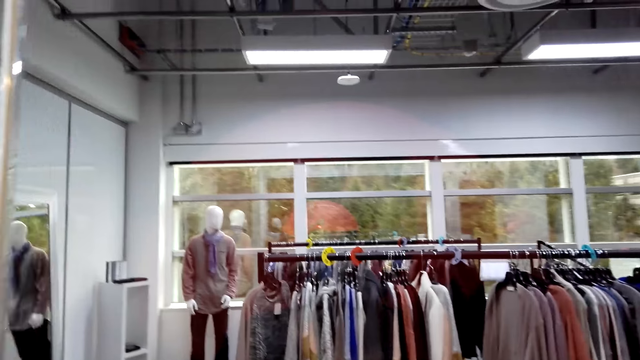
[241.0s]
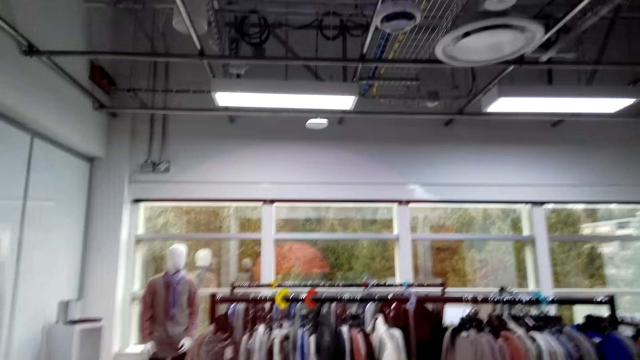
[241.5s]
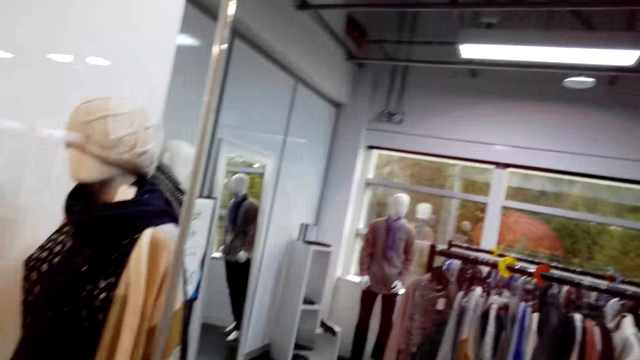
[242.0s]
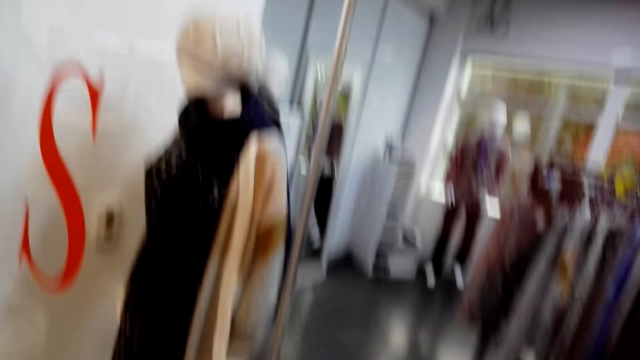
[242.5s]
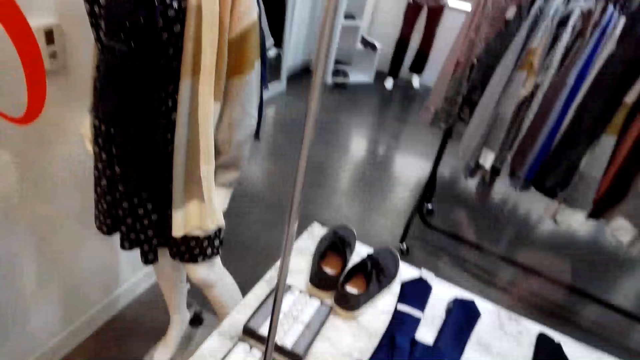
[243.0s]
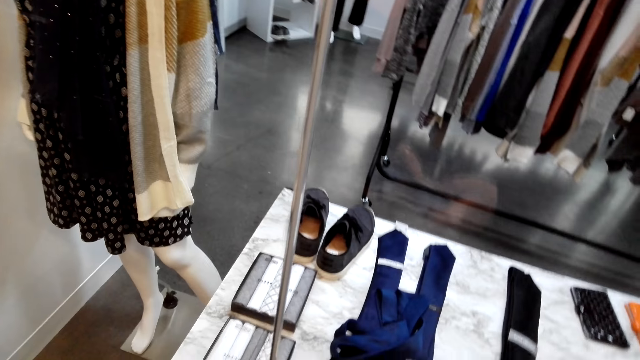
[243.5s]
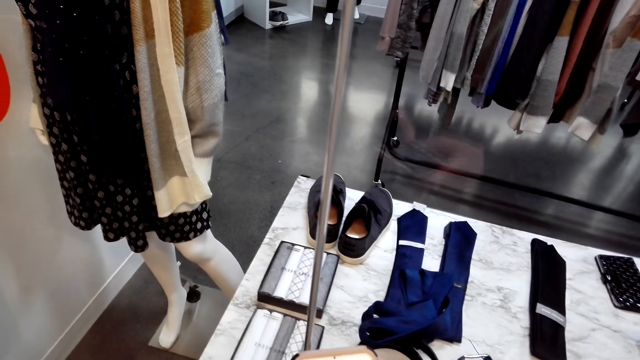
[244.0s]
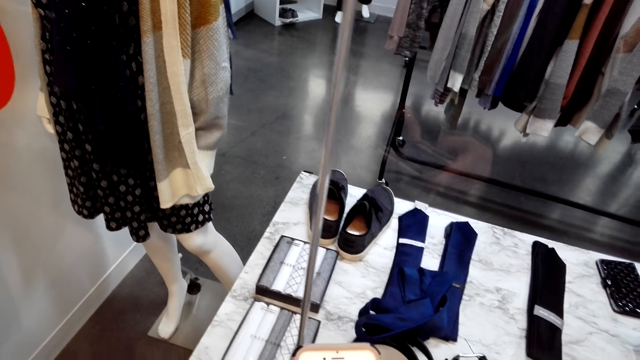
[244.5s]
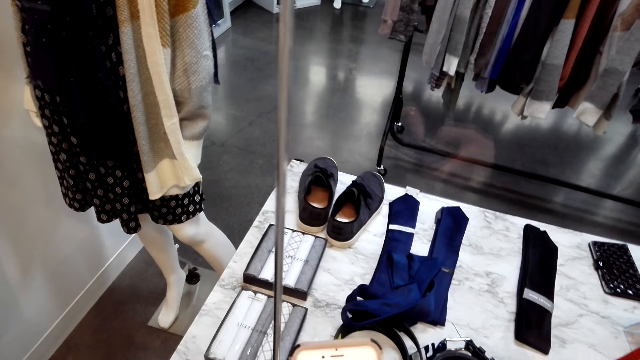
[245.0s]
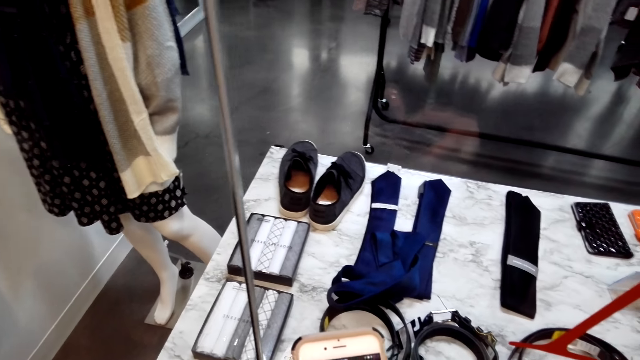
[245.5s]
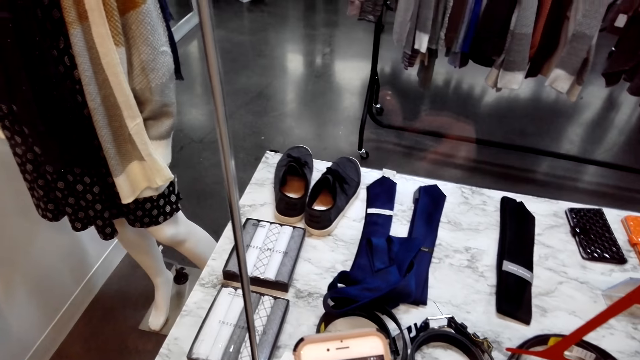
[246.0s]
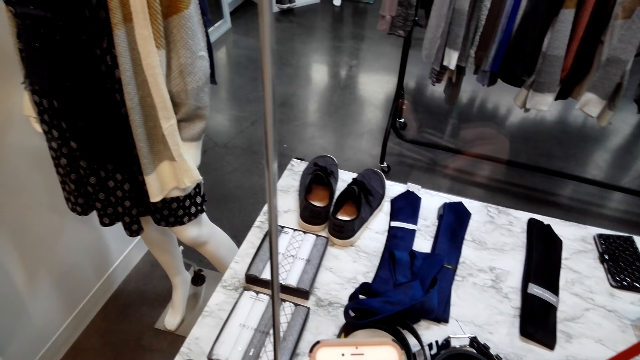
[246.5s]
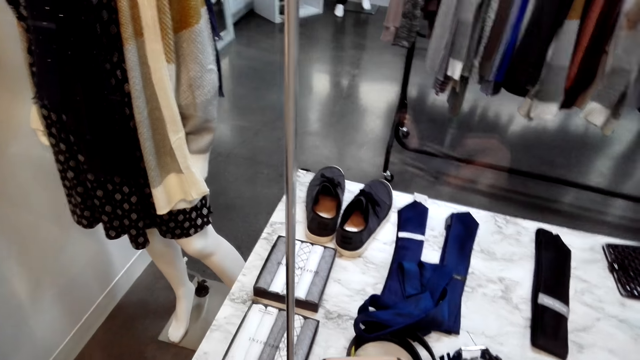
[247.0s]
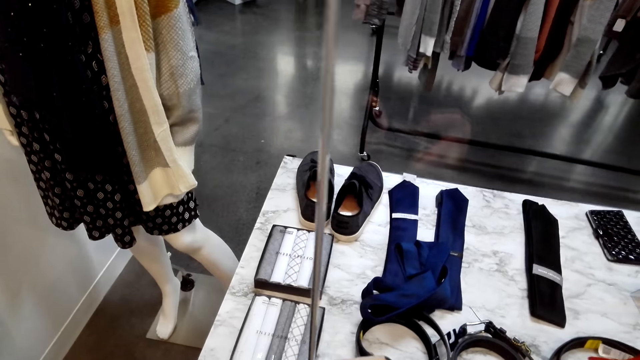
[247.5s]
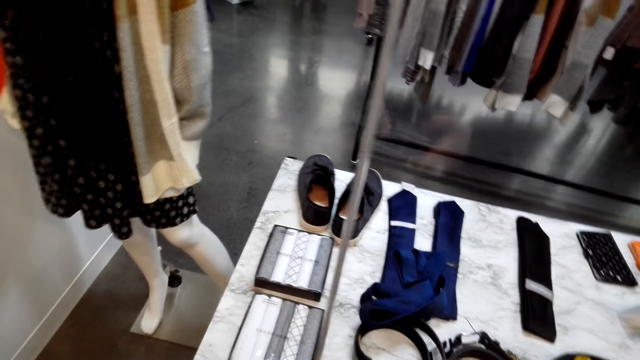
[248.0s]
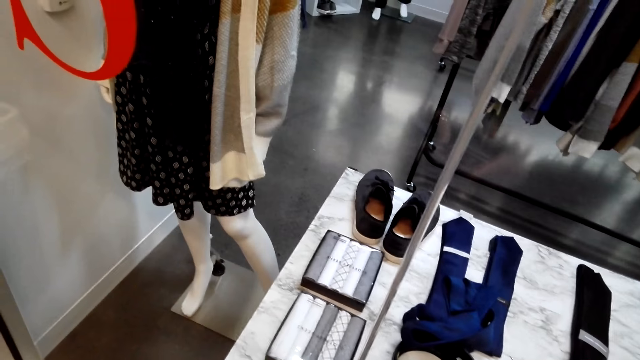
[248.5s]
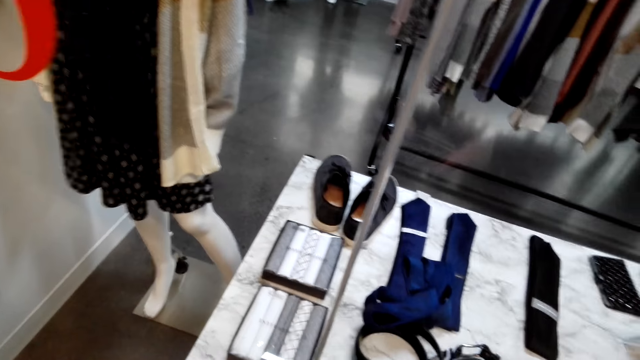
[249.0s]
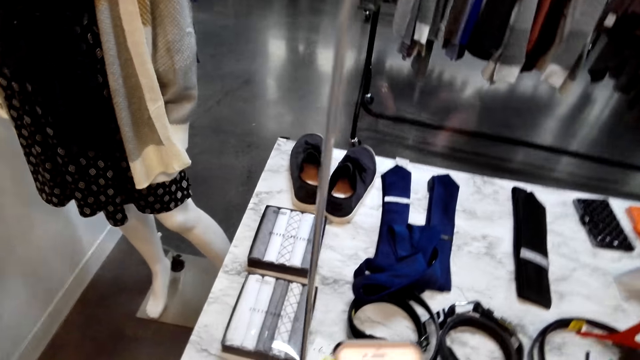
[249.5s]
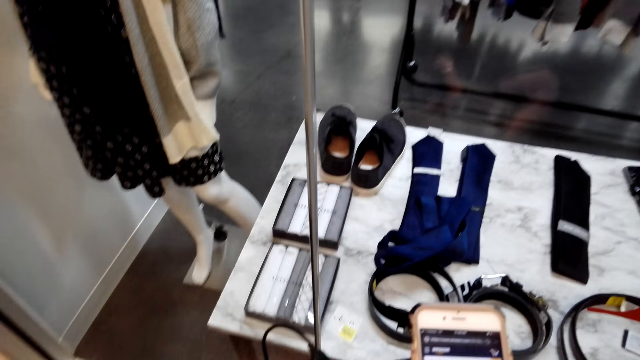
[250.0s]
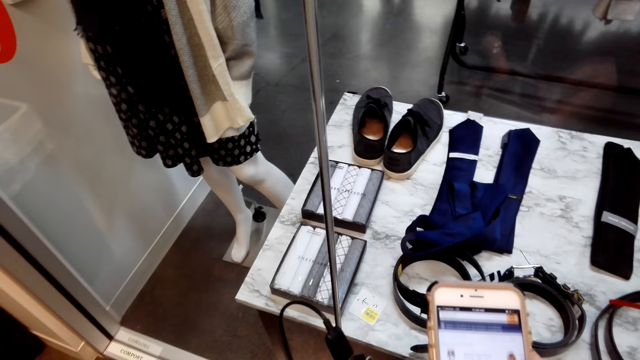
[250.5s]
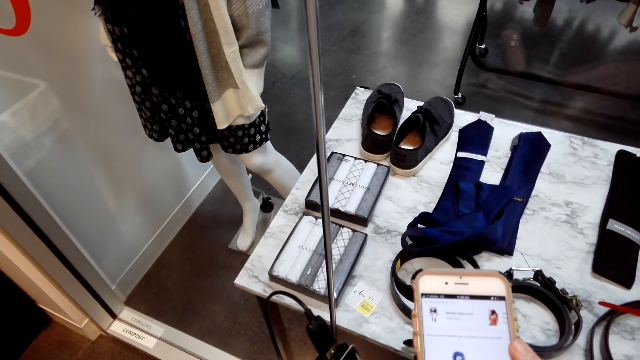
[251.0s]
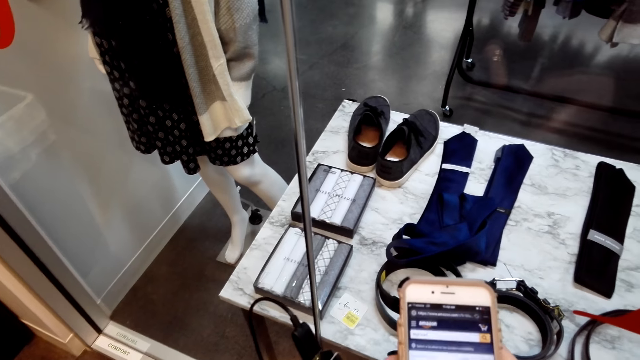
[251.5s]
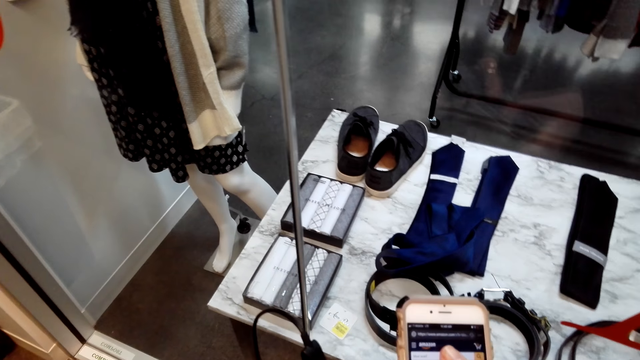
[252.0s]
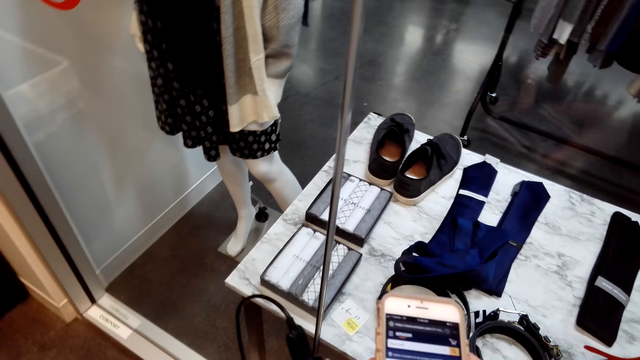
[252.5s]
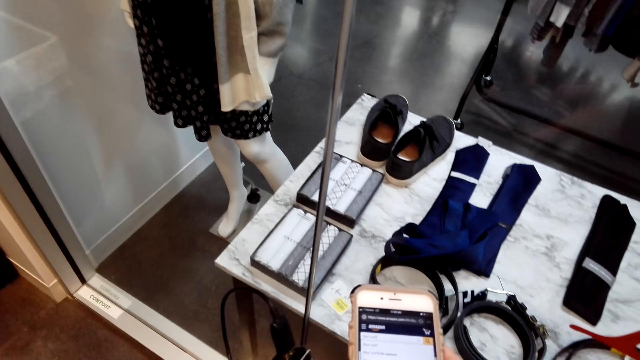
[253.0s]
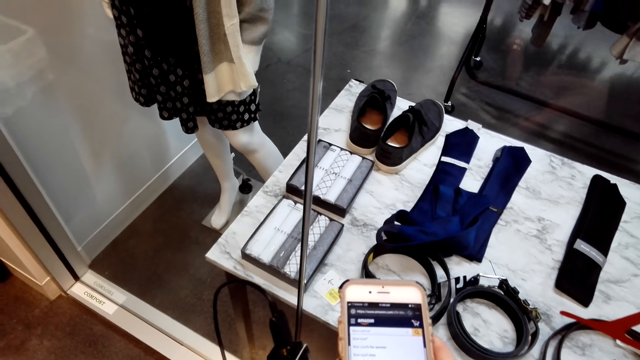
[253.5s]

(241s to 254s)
The camera wearer walks in the mall. They hold the phone. They operate the phone. They scroll the phone.

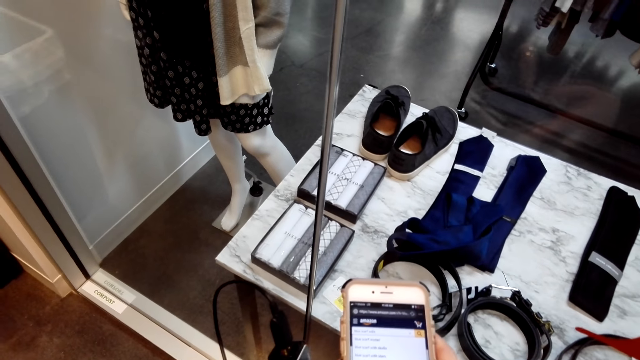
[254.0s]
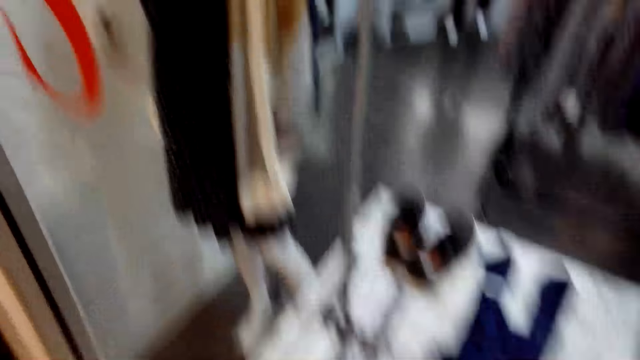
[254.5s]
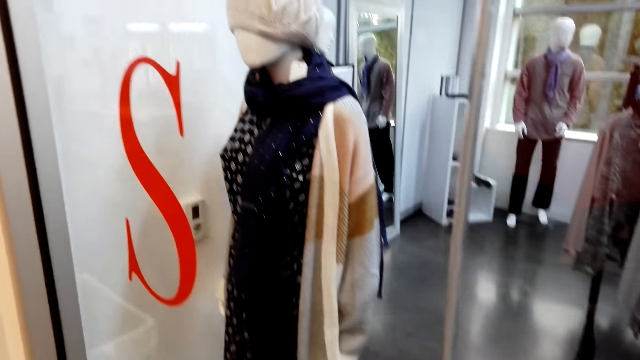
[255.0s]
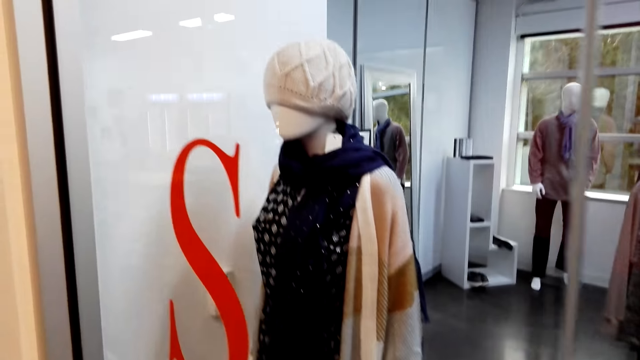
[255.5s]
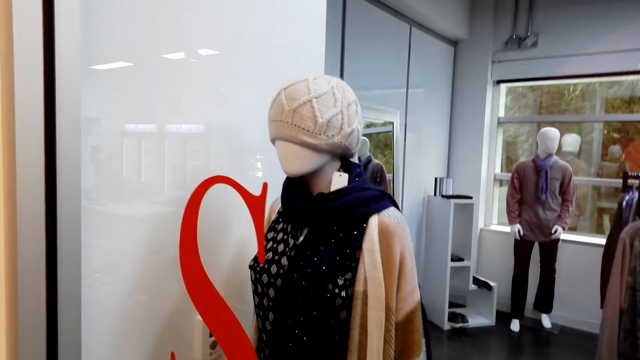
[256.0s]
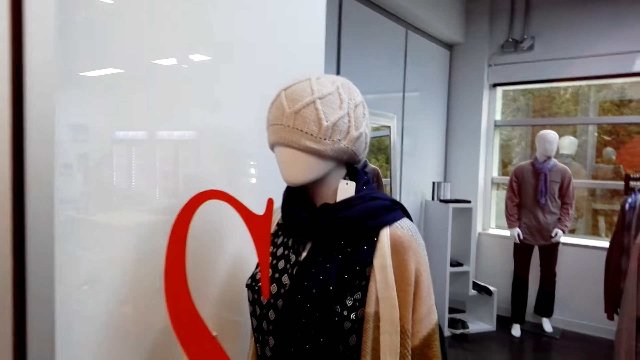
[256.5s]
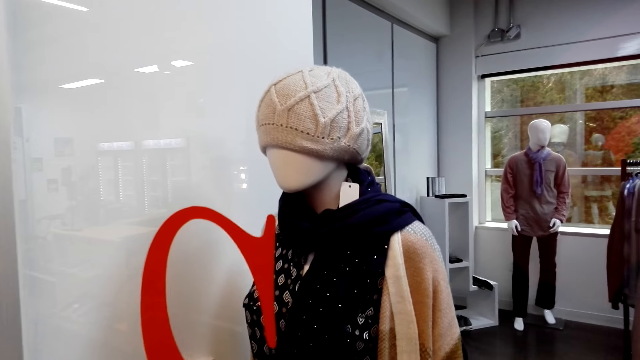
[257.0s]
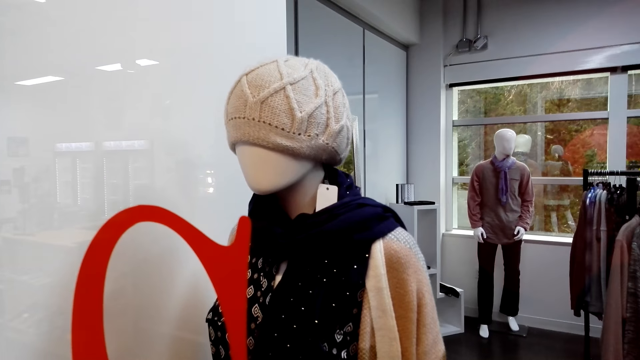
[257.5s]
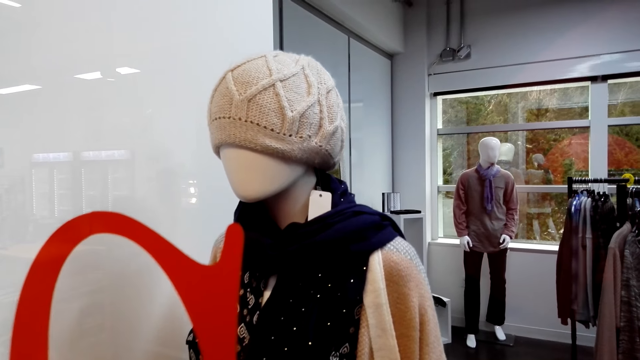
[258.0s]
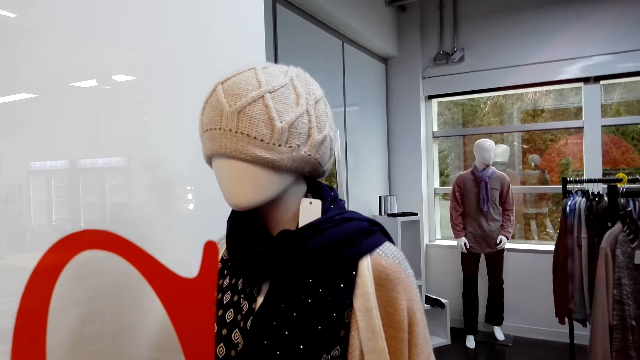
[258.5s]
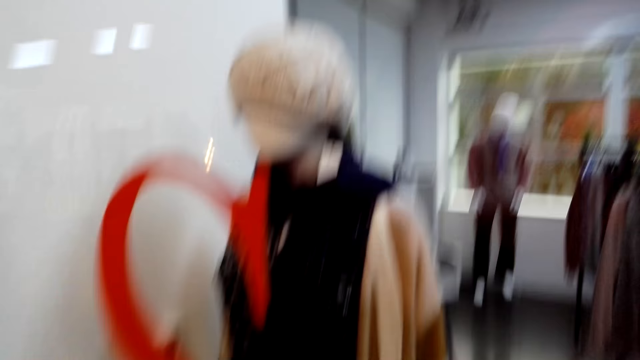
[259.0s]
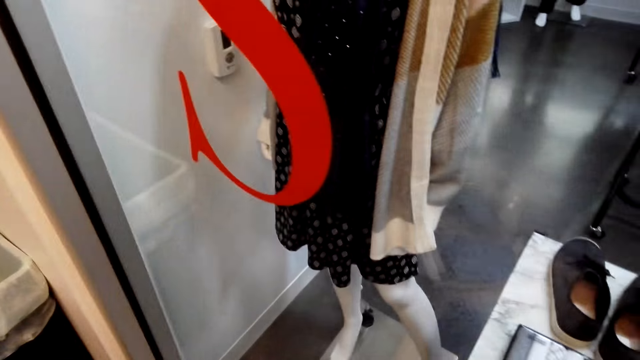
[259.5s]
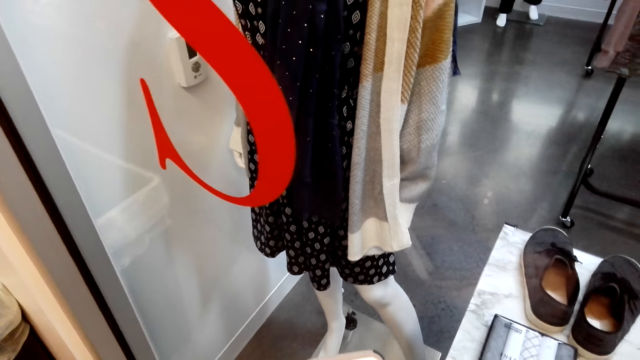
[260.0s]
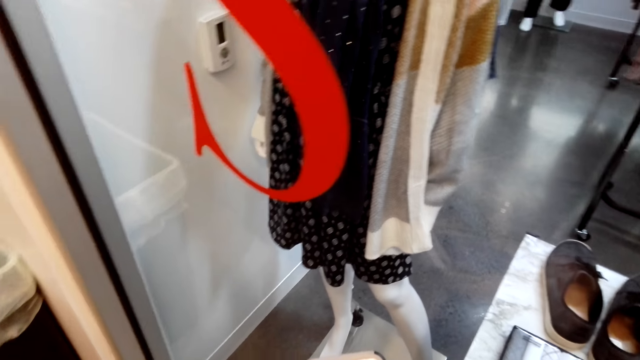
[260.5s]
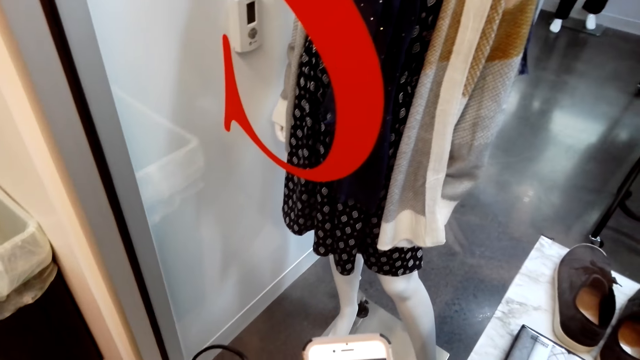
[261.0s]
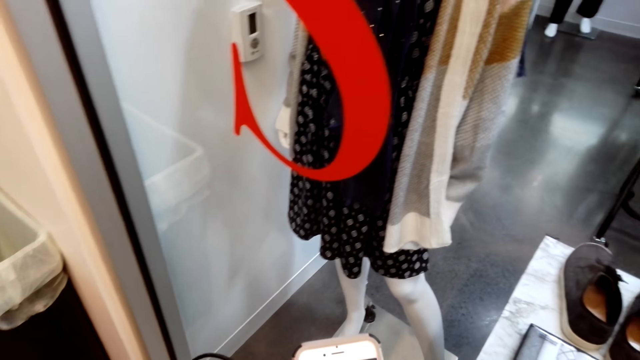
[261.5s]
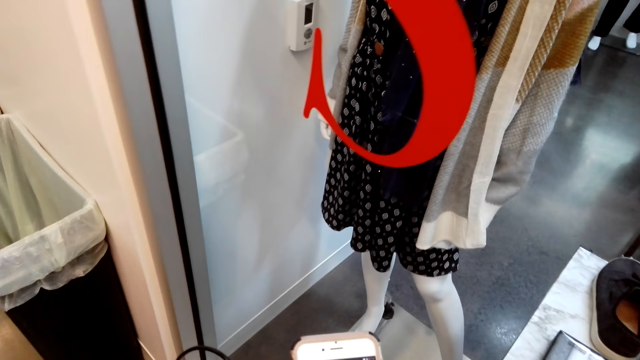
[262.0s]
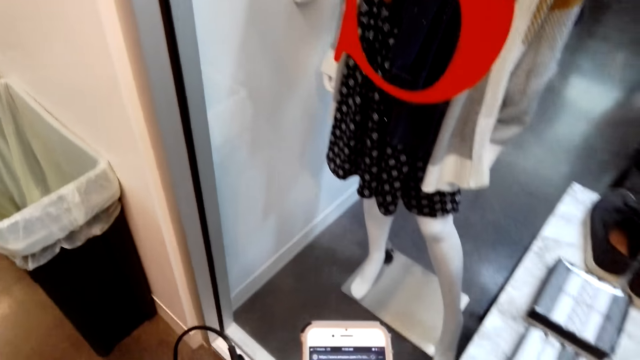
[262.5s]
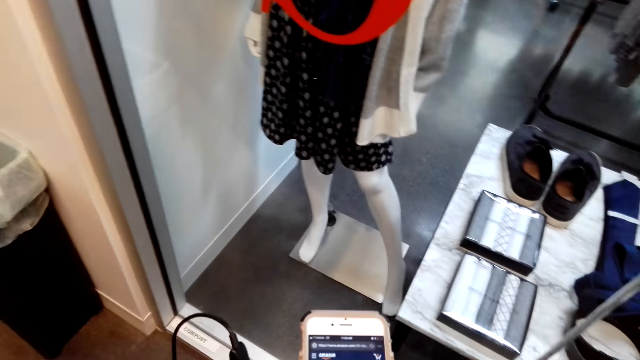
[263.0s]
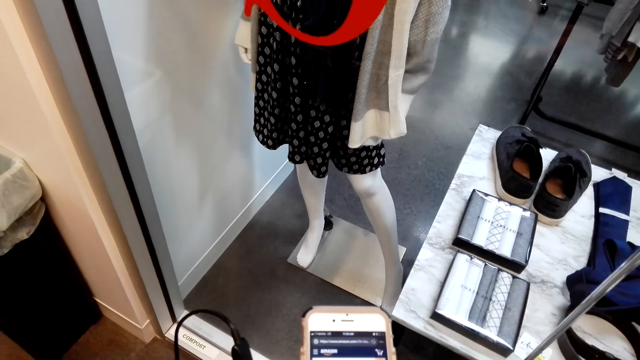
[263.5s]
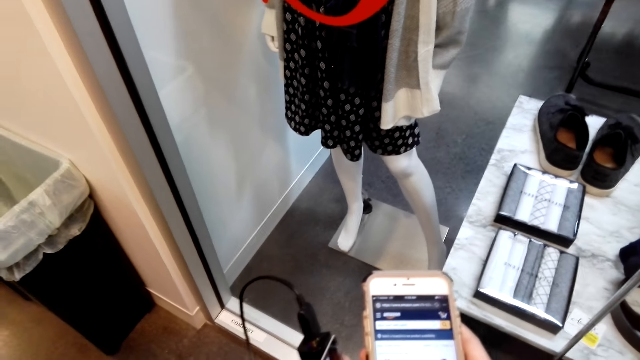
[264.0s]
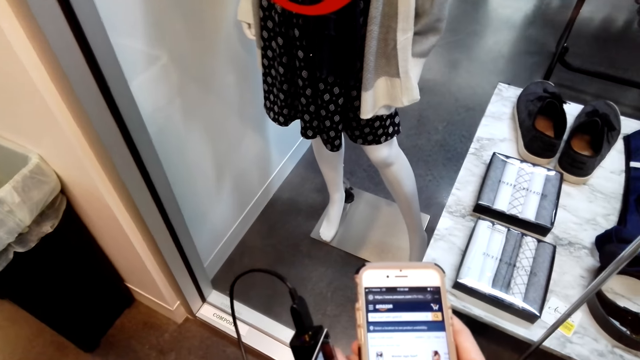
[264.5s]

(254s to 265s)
The camera wearer stares around the shop. They operate the phone.
